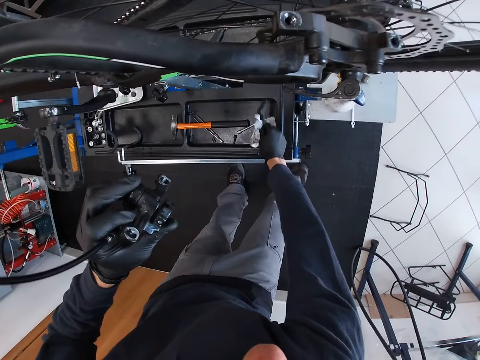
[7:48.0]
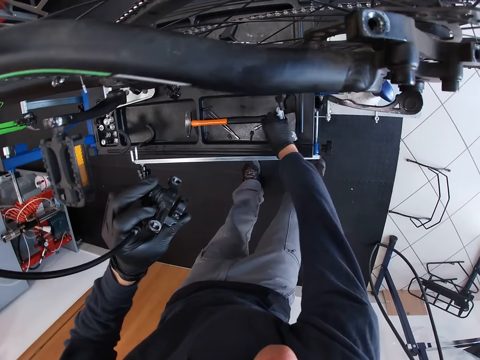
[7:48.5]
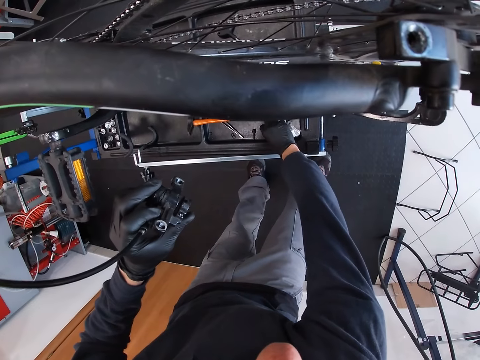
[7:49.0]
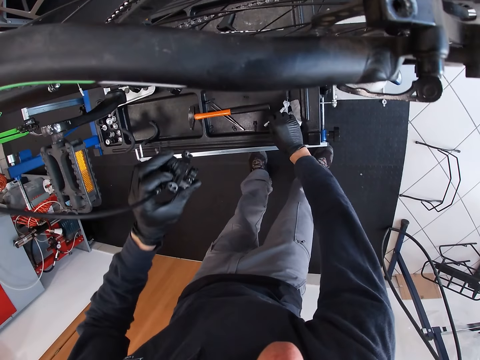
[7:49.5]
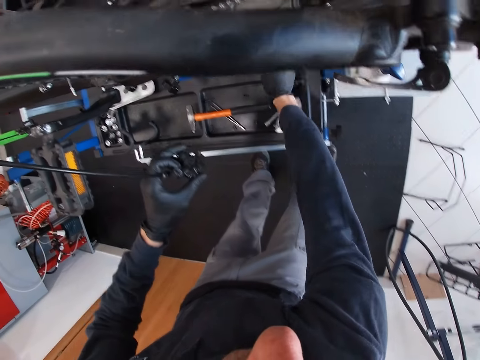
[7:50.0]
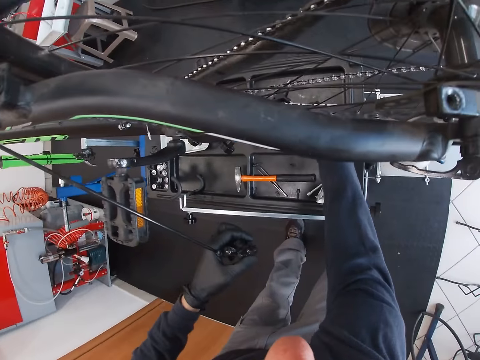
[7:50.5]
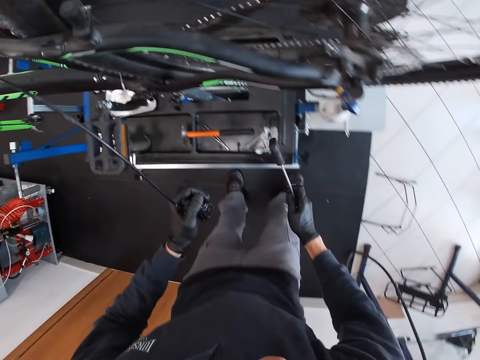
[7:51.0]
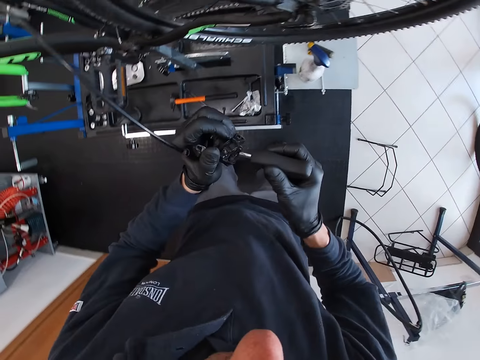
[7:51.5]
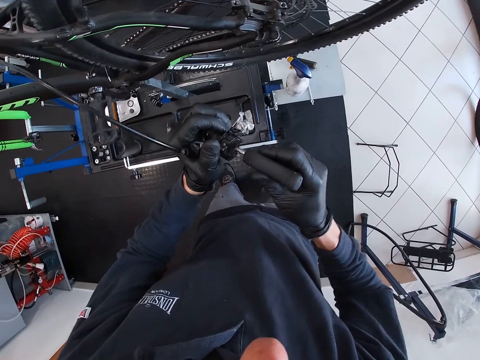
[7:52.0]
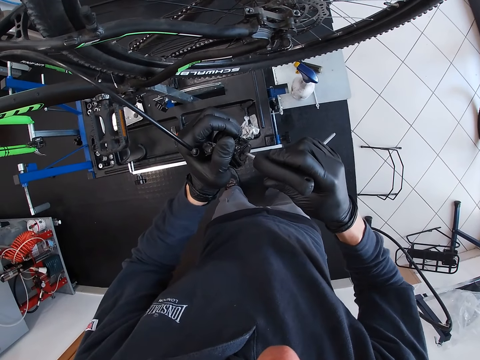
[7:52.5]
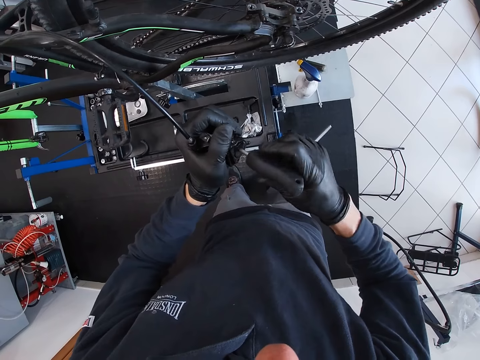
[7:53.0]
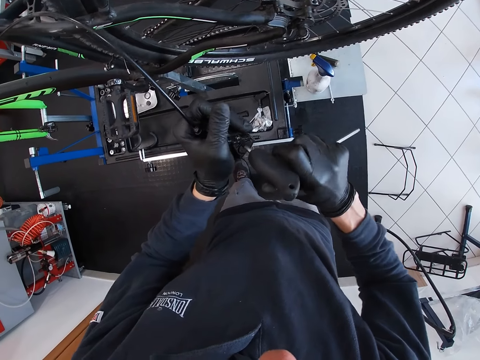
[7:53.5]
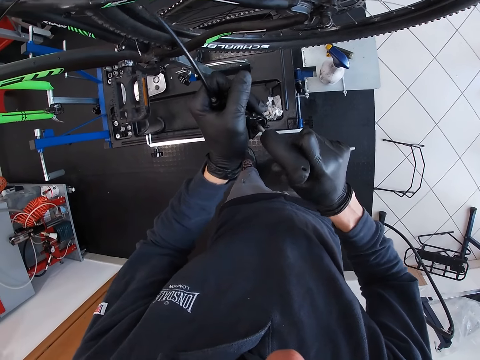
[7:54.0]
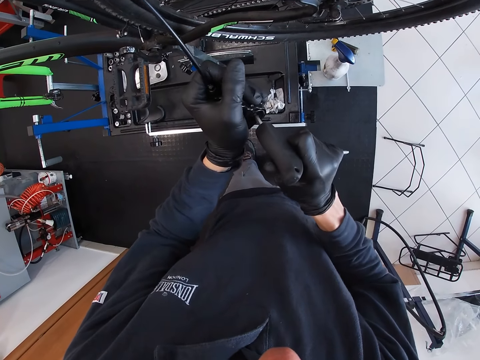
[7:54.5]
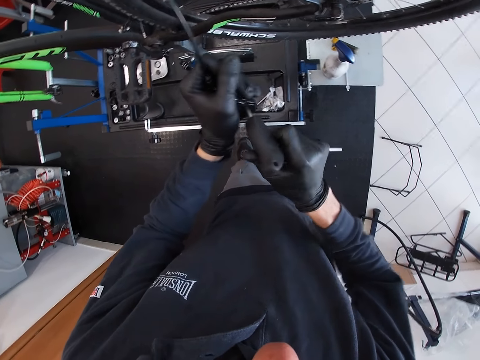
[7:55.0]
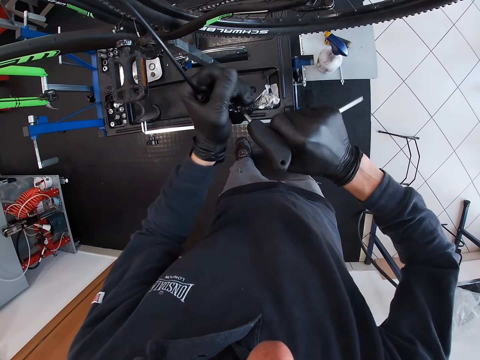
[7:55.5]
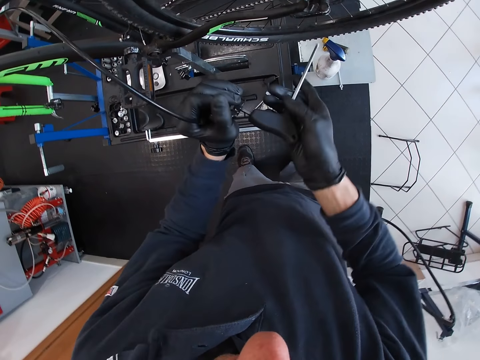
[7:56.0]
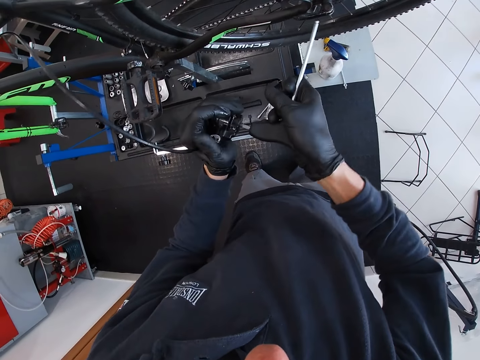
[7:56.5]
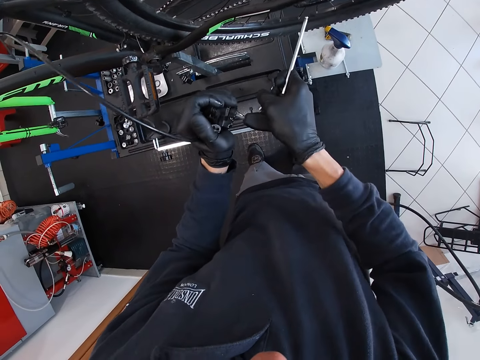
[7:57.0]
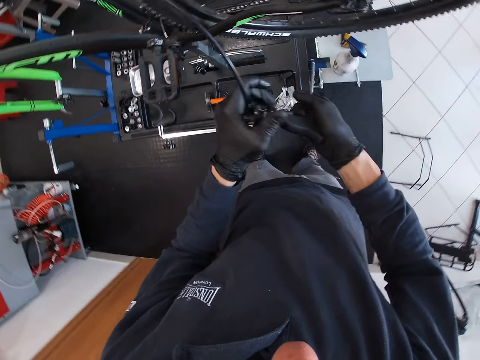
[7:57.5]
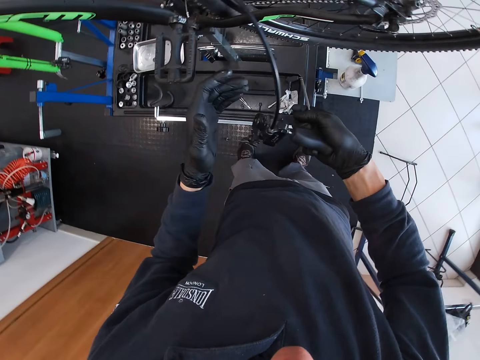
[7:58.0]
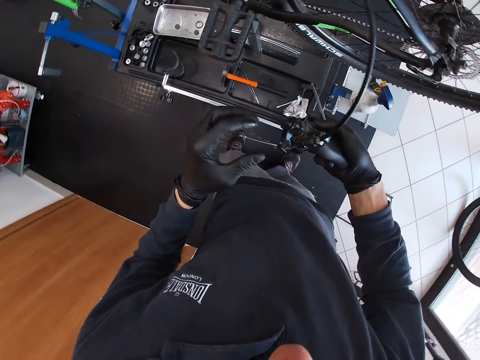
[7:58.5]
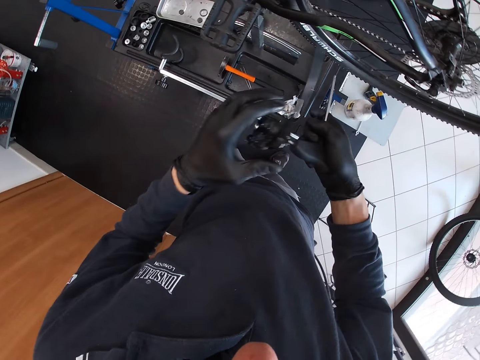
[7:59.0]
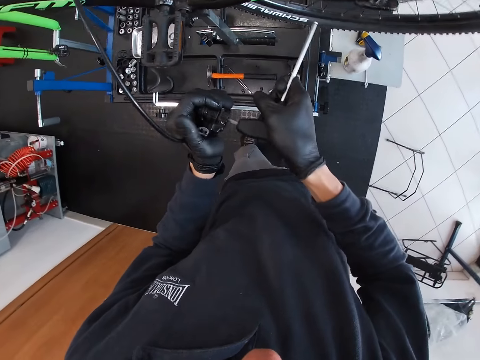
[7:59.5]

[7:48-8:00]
The camera wearer drops the screwdriver on the table with his right hand. He picks up an L-shaped screwdriver from the table with his right hand. He unscrews the bicycle disc brake with the L-shaped screwdriver in his right hand. He repairs the caliper brake.

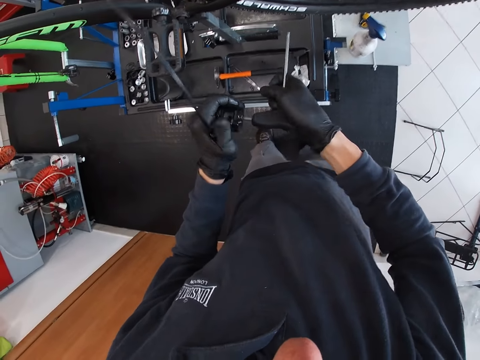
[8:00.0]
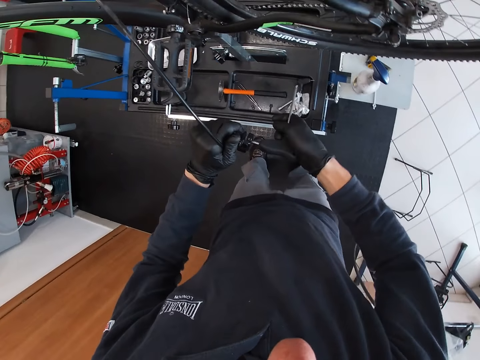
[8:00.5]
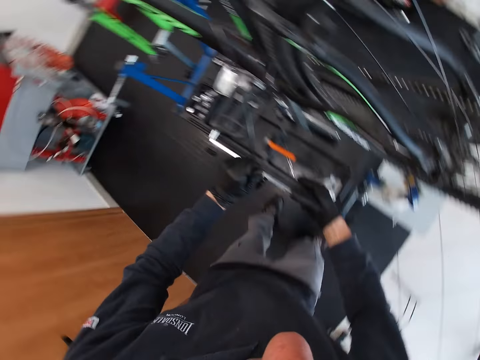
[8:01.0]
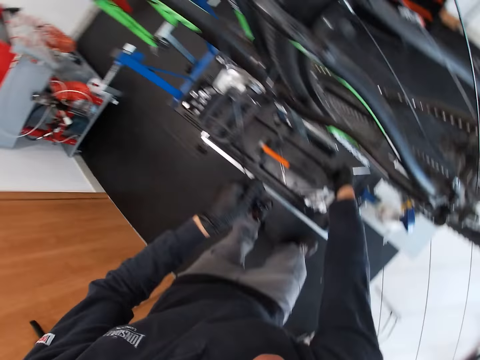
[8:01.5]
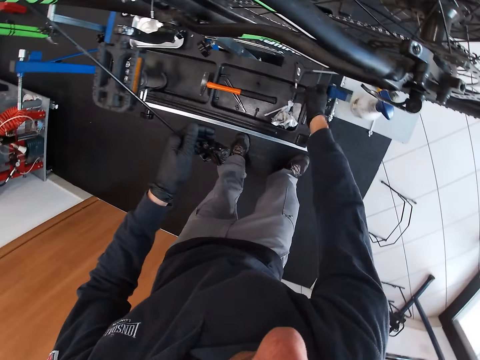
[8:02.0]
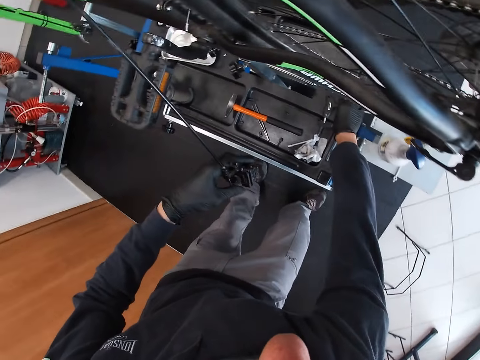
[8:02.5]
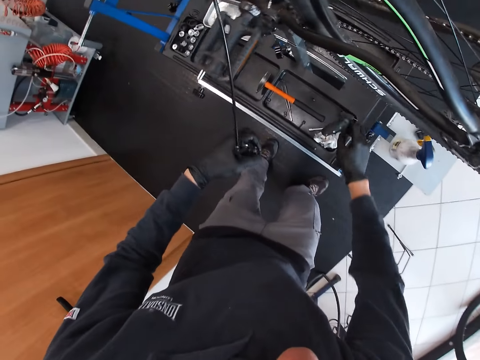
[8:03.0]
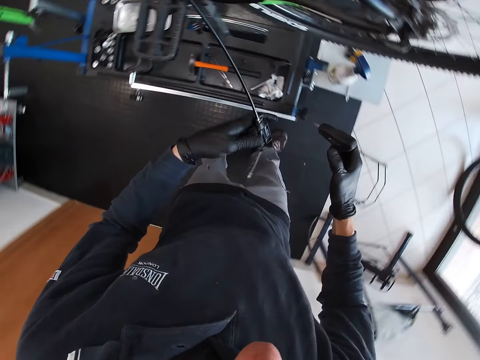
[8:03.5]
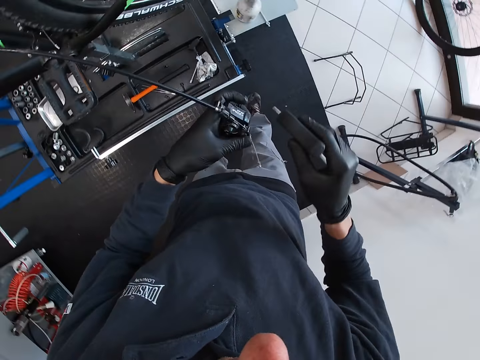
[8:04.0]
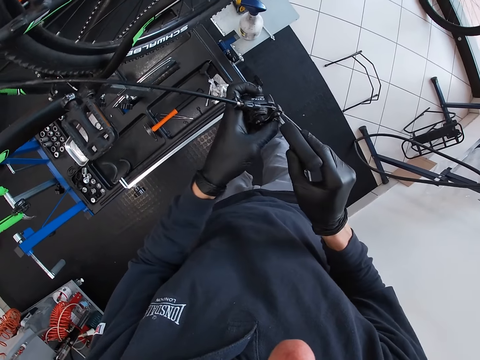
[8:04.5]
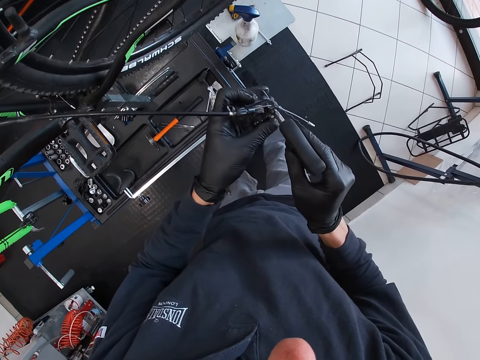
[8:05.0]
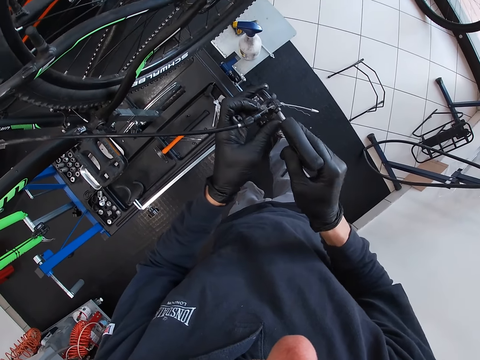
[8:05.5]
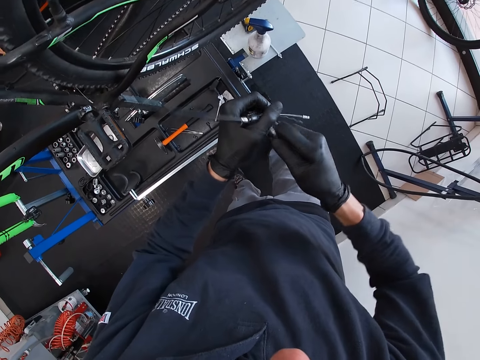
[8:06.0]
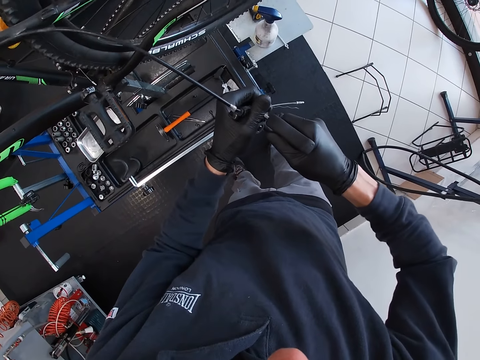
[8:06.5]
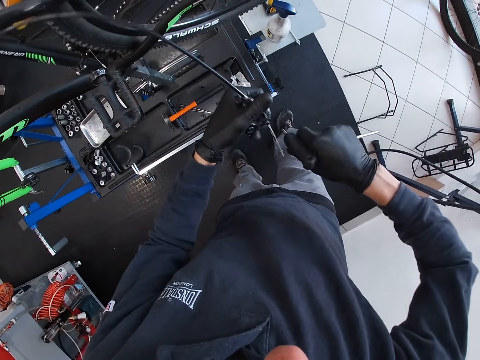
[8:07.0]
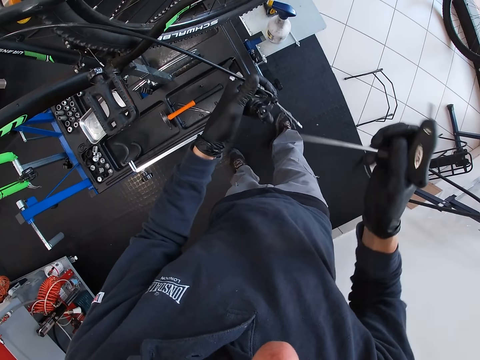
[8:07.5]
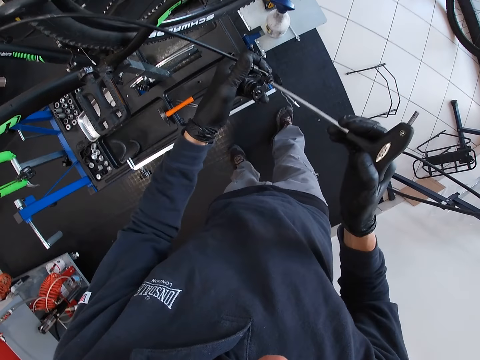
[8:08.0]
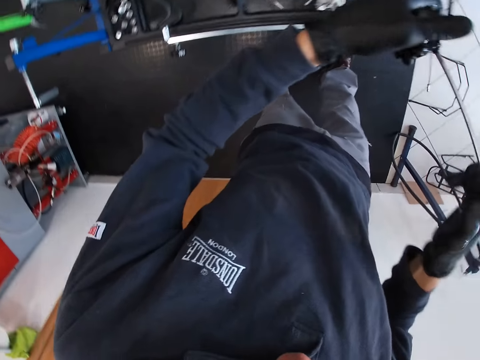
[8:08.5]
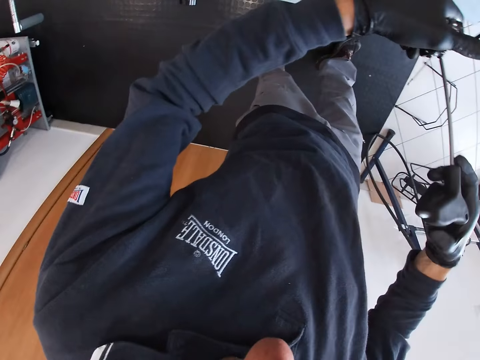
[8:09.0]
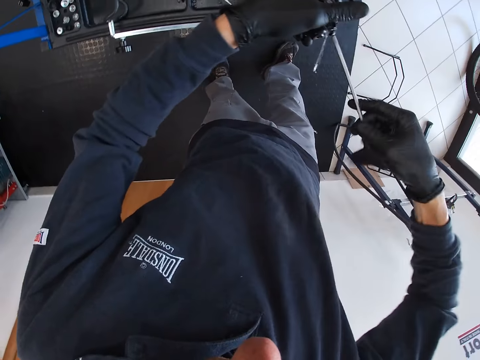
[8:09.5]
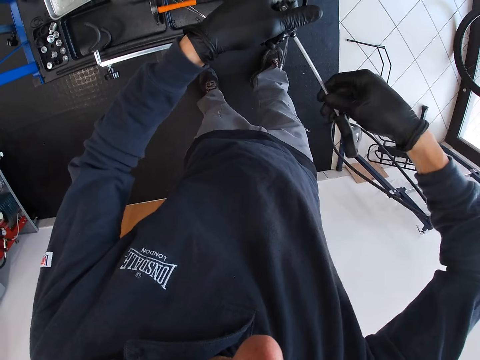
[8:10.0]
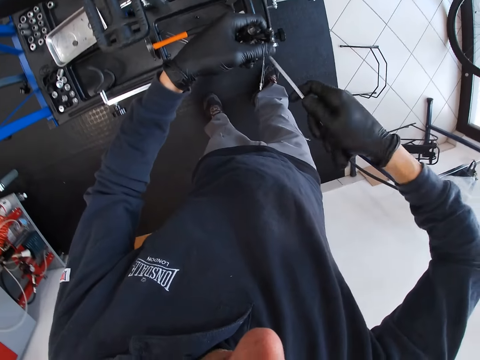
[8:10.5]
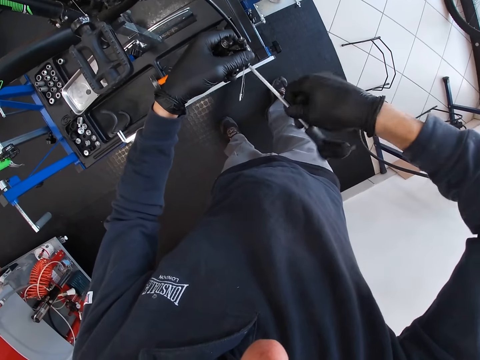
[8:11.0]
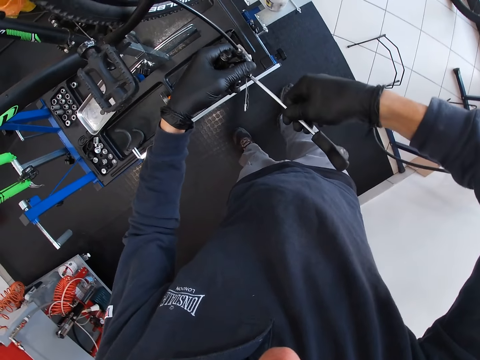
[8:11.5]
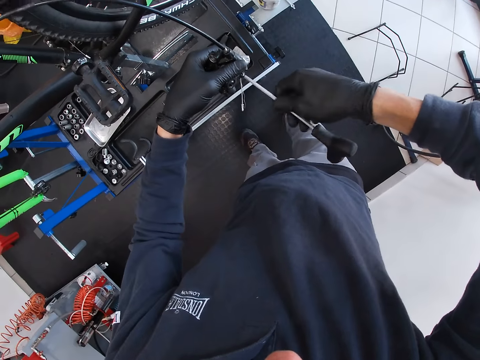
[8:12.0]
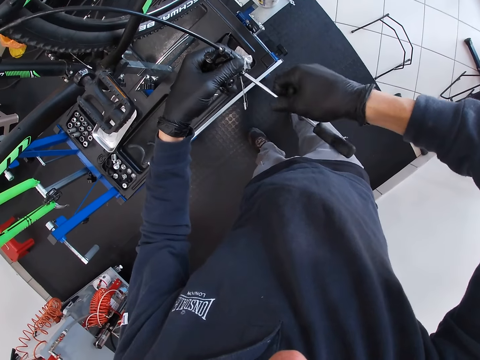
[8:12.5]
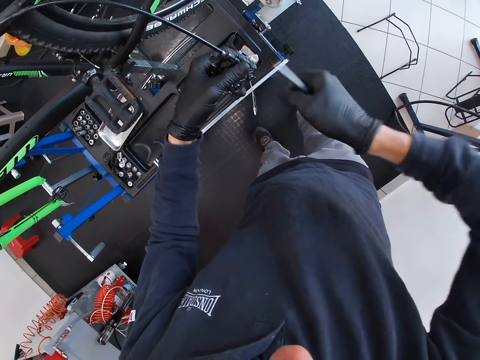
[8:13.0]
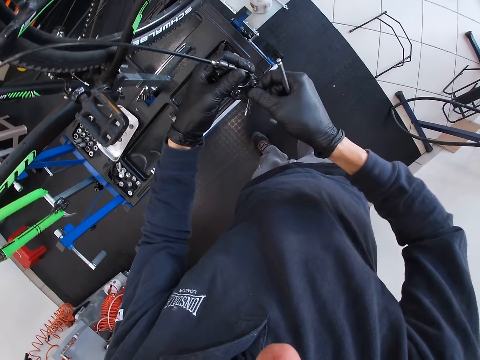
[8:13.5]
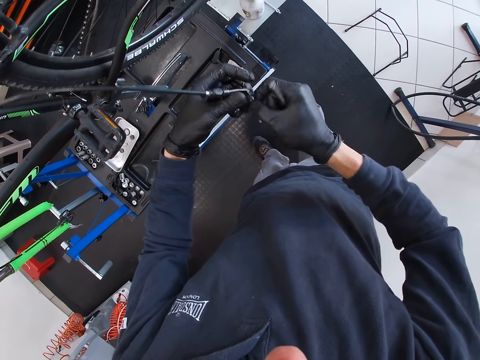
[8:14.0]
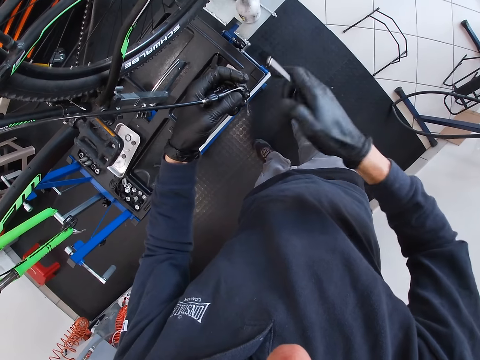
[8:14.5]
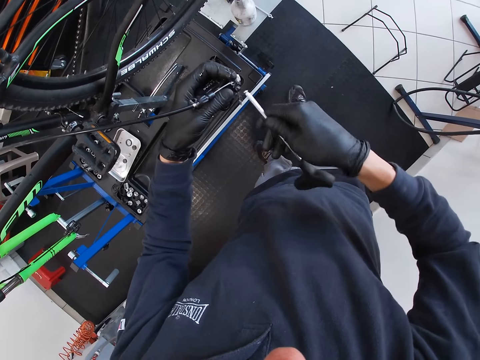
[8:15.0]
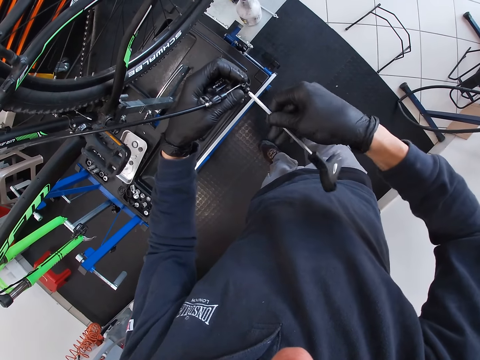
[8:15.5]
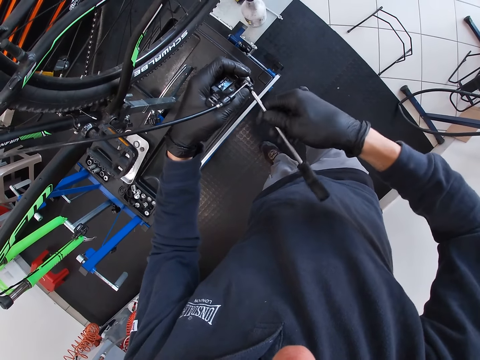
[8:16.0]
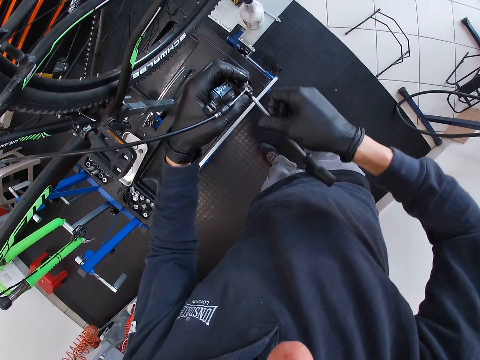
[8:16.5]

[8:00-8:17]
The camera wearer drops the L-shaped screwdriver on the table with his right hand. He picks up the L-shaped screwdriver from the table with his right hand. He unscrews the bicycle disc brake with the L-shaped screwdriver in his right hand. He repairs the caliper brake with a screwdriver. He repairs the caliper brake with his hand. He repairs the caliper brake with the screwdriver.
